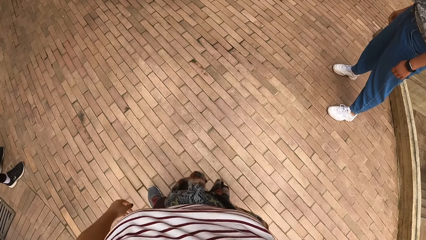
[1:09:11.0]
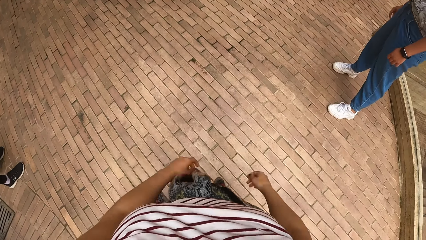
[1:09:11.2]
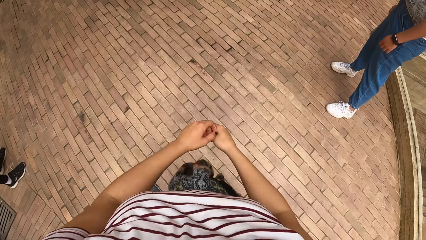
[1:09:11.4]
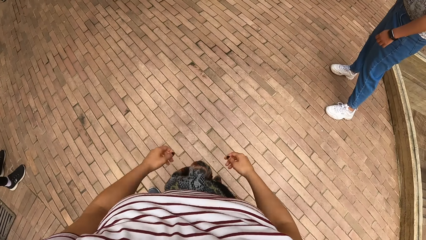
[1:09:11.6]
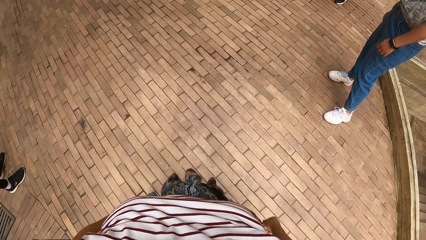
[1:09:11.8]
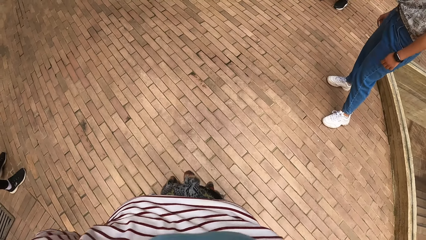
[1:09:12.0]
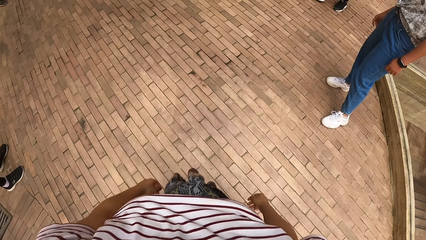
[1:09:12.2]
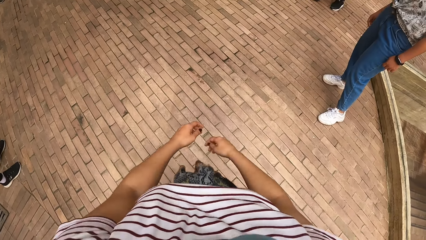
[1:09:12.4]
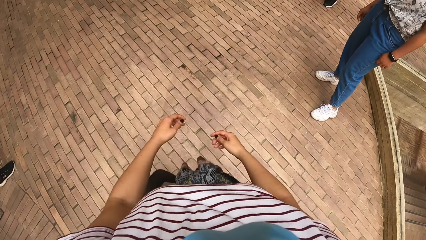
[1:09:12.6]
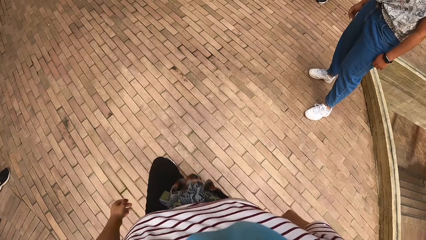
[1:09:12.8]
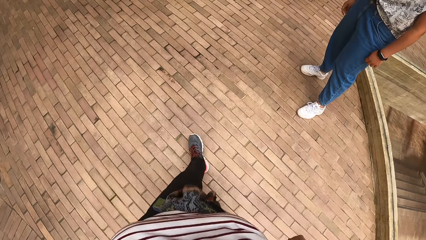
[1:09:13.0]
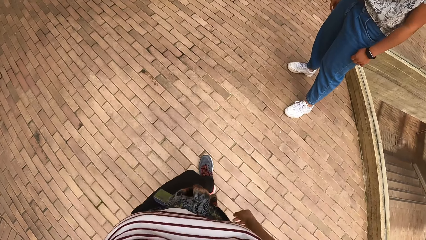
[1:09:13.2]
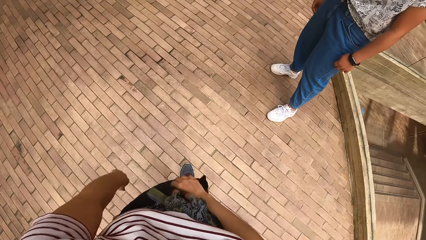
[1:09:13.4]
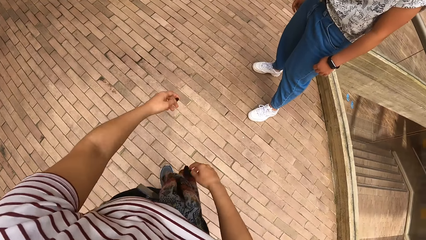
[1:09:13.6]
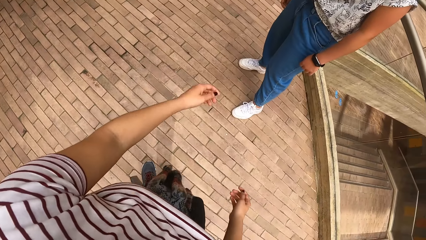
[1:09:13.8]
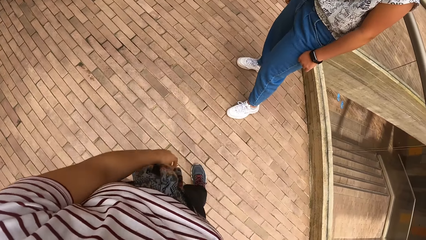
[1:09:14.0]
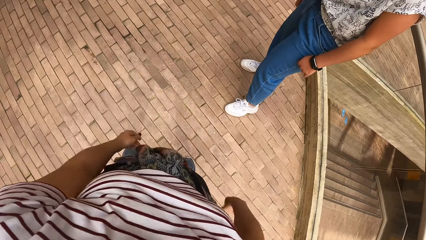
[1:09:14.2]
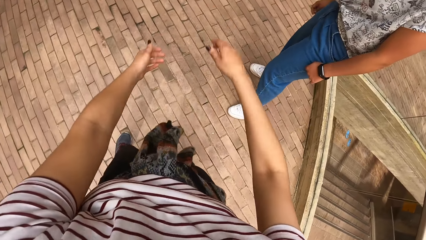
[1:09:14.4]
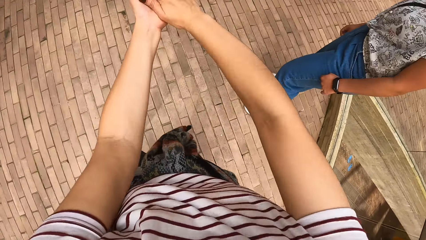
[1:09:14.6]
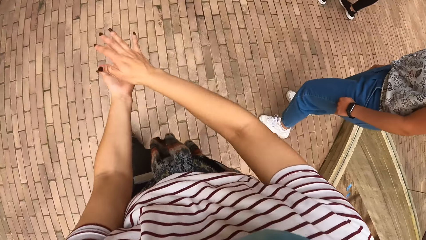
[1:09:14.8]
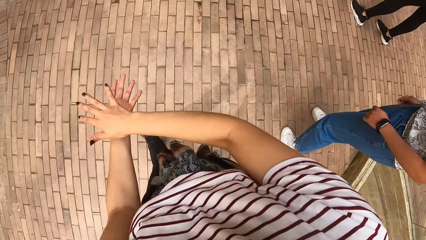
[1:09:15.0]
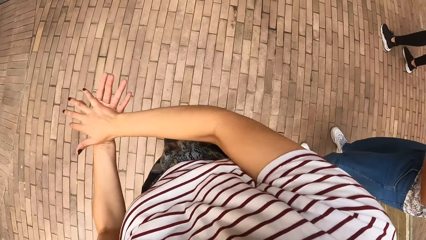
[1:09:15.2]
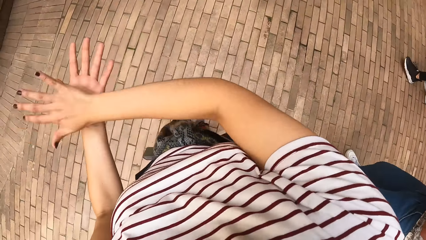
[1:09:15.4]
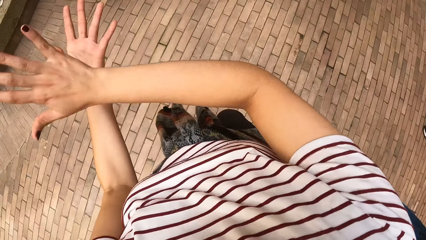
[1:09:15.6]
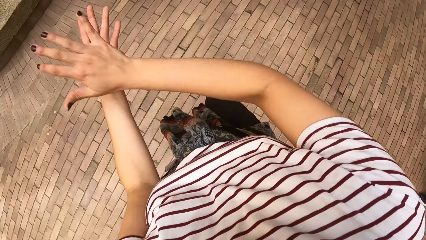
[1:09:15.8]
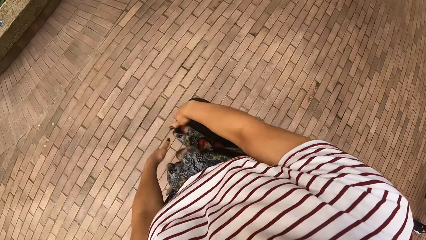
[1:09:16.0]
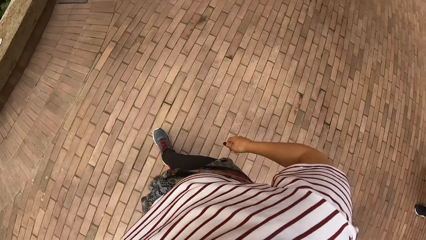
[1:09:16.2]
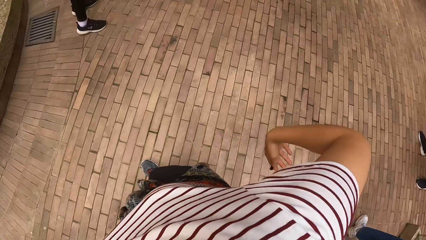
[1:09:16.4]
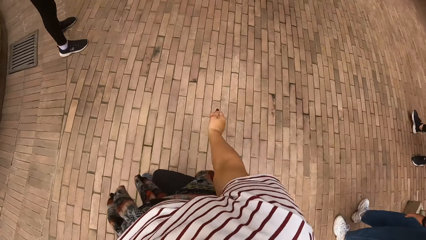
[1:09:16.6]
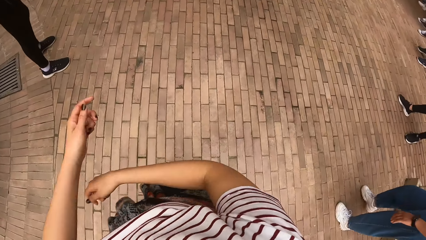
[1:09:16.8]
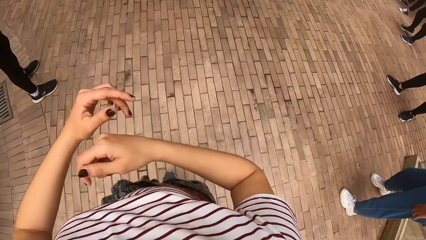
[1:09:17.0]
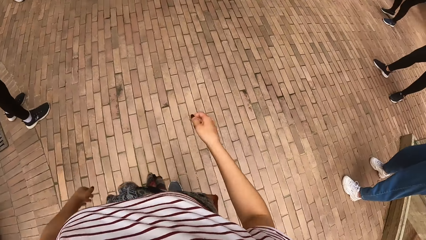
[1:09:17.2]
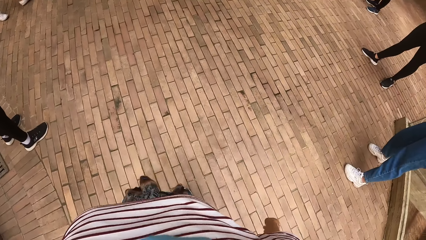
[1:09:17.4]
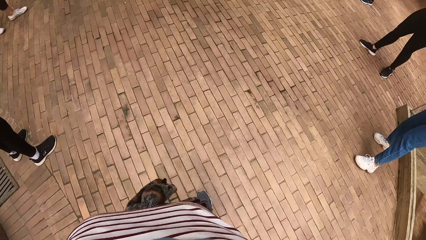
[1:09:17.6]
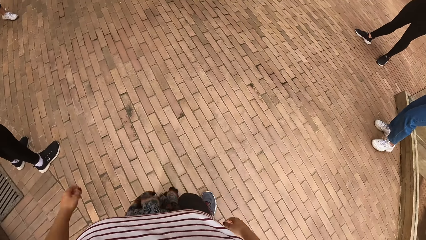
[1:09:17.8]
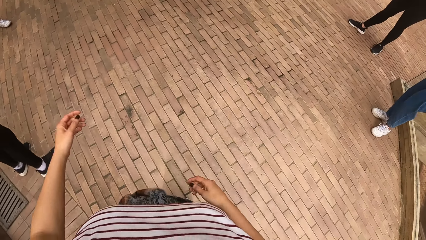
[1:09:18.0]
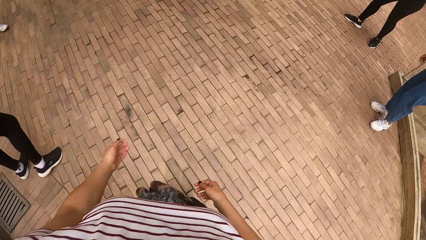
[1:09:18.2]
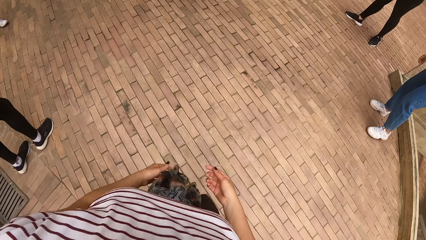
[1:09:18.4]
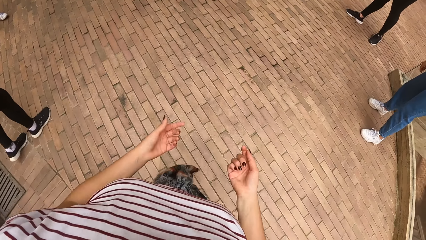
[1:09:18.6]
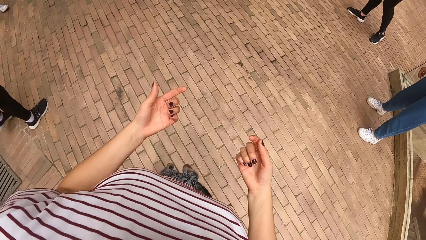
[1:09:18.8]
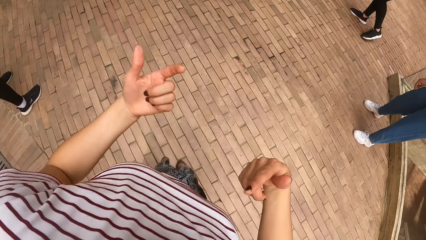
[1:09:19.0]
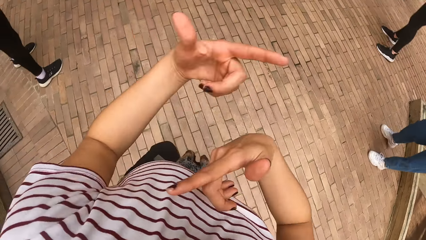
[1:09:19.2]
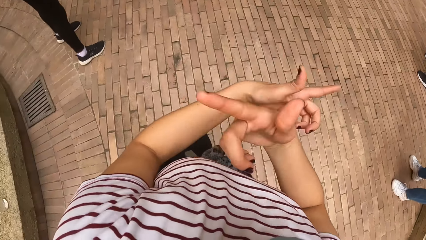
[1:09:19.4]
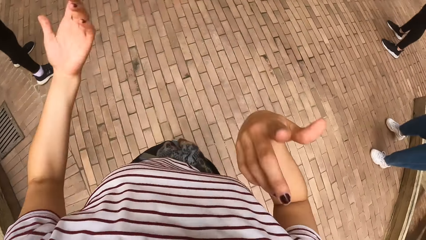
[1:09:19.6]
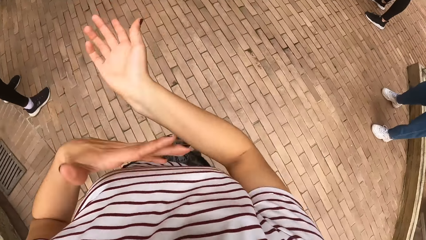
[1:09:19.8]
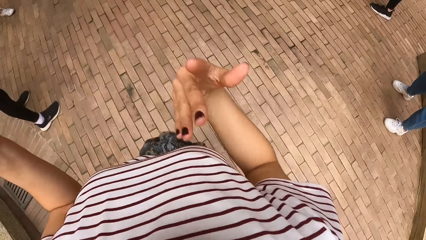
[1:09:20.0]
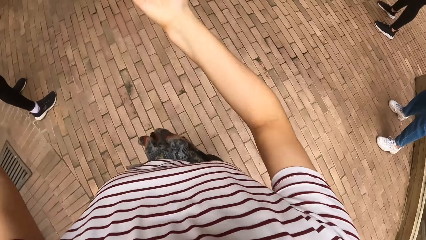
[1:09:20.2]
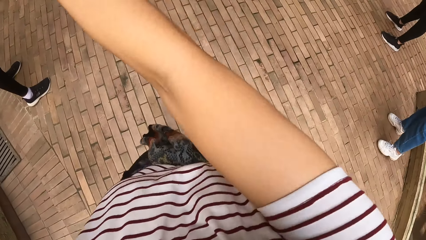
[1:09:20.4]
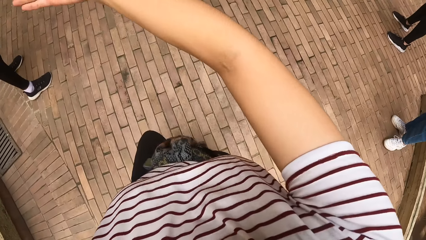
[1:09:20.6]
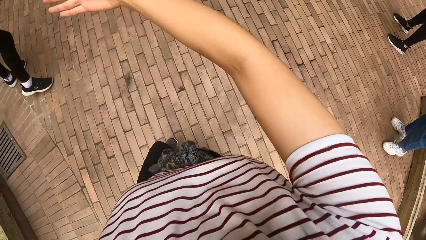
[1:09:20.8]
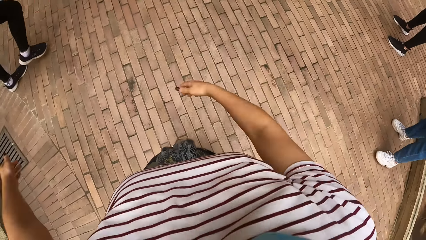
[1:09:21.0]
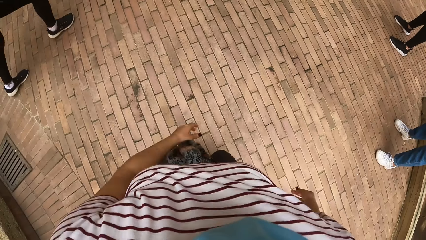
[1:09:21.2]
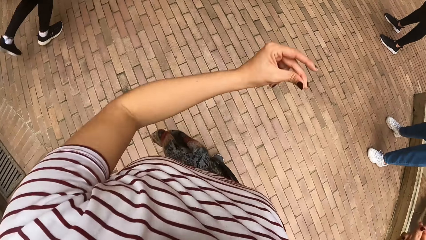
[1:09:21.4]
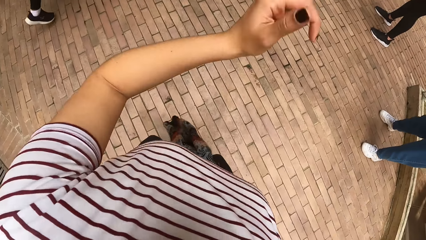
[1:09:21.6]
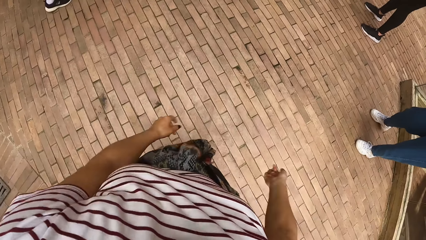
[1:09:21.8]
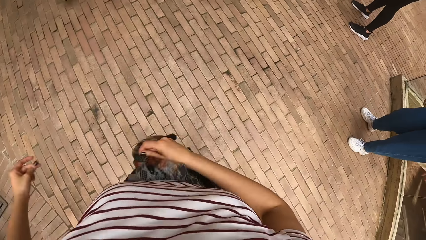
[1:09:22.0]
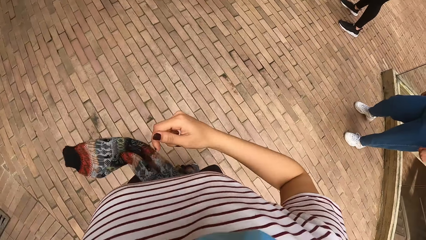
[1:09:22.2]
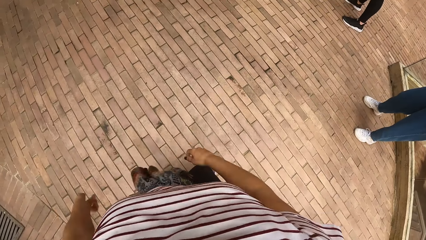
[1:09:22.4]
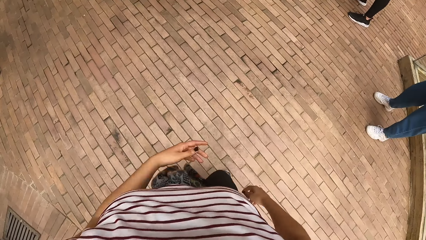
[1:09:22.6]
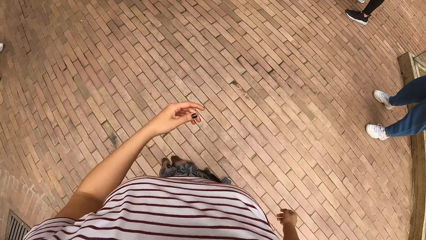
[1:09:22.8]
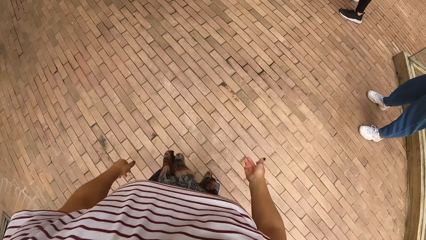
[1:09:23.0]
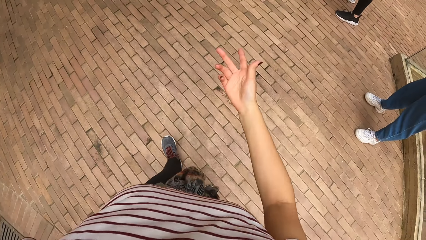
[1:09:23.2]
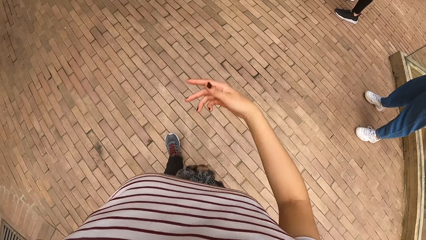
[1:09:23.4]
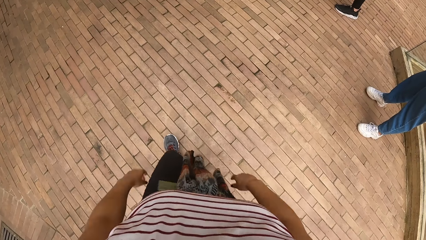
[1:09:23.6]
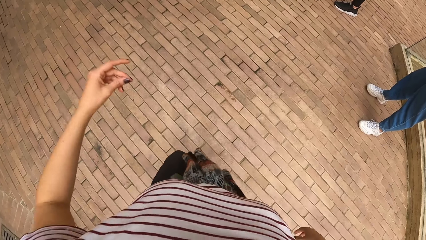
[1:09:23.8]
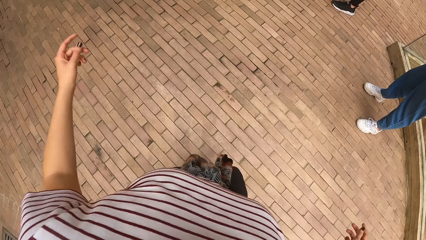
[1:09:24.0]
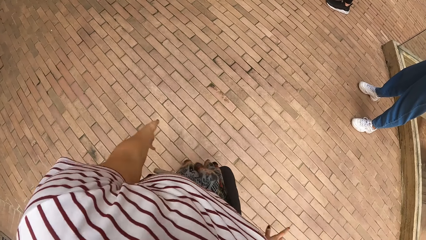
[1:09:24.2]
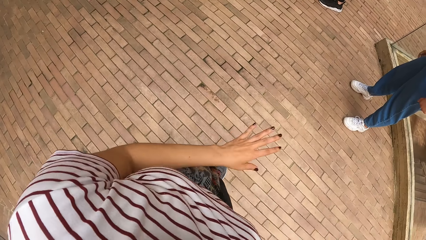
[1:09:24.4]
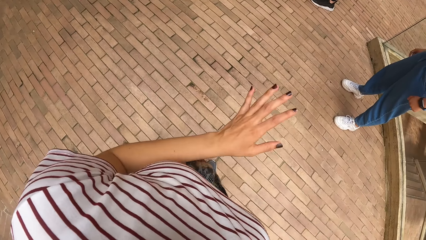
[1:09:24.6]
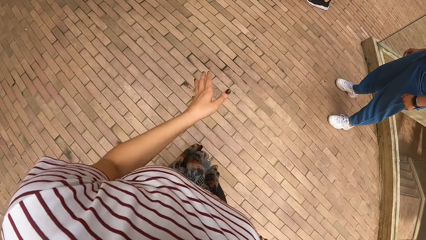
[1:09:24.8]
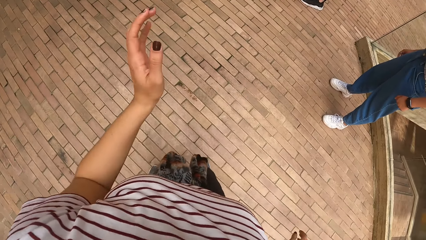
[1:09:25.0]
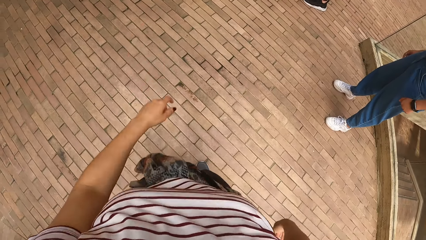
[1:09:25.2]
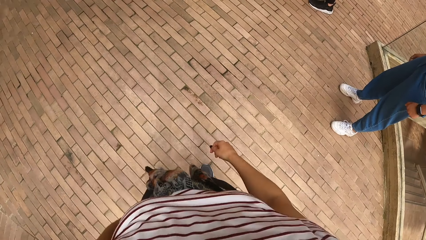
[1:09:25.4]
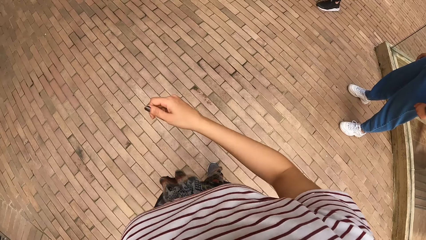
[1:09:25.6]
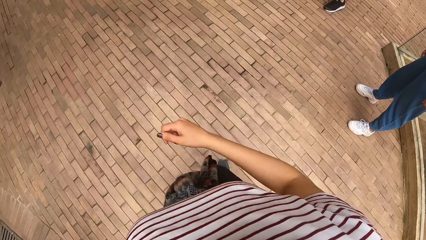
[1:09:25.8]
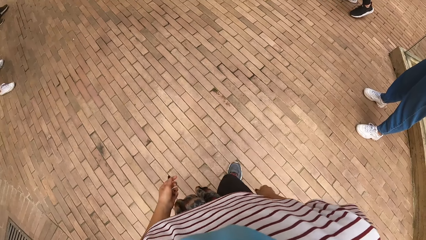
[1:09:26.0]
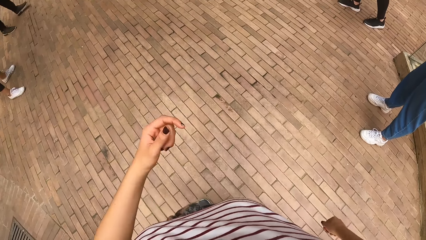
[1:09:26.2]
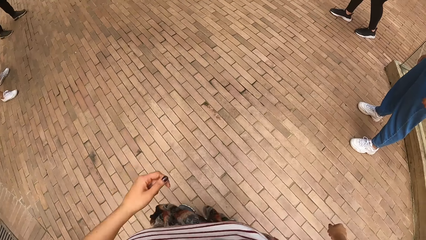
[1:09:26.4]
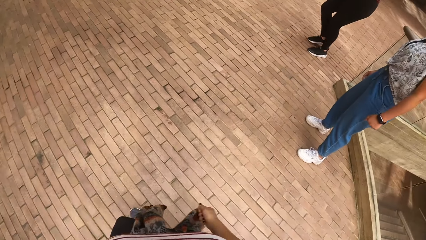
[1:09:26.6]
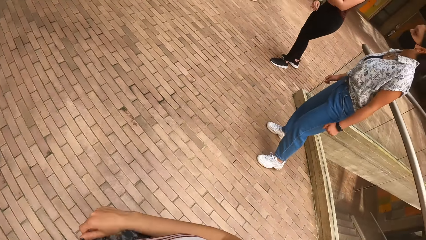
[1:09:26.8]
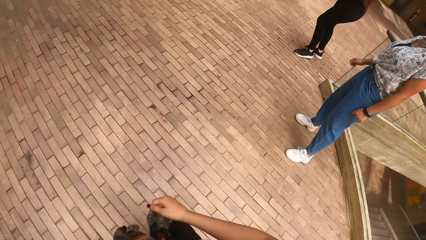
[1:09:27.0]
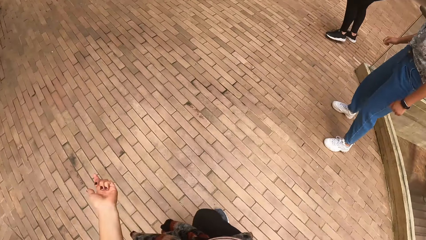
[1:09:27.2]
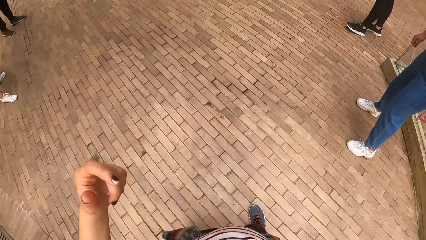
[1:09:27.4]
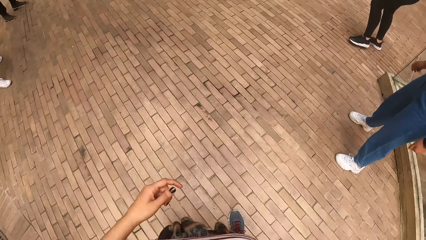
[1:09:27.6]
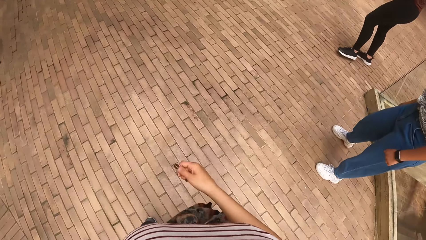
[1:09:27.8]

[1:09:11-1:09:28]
The camera wearer moves around the pavement. She claps her hands. She does some dance moves.
